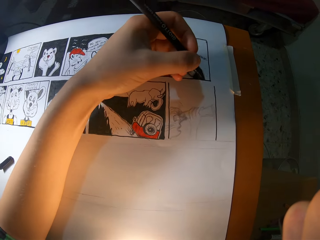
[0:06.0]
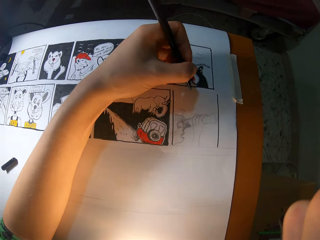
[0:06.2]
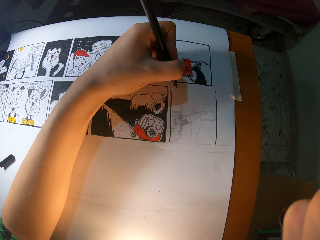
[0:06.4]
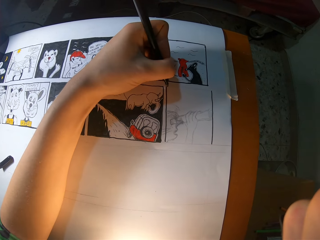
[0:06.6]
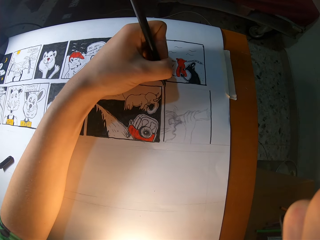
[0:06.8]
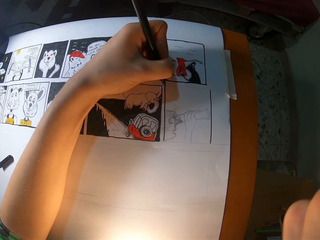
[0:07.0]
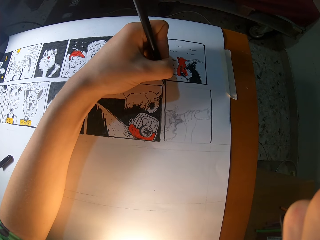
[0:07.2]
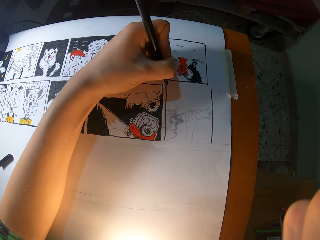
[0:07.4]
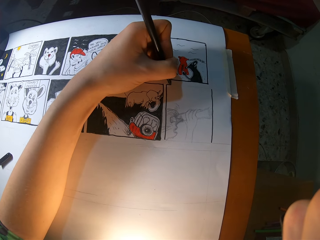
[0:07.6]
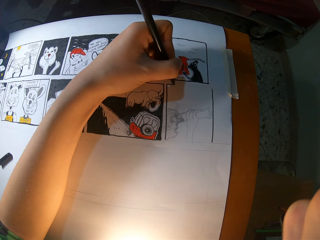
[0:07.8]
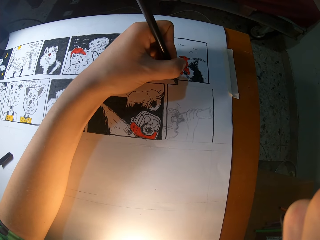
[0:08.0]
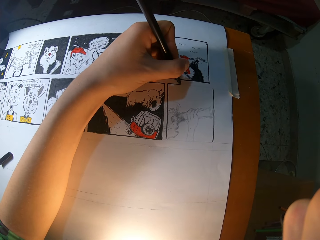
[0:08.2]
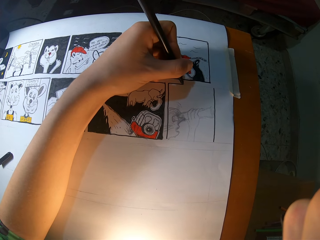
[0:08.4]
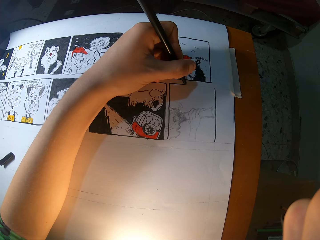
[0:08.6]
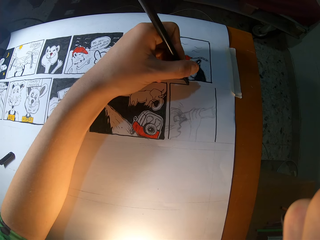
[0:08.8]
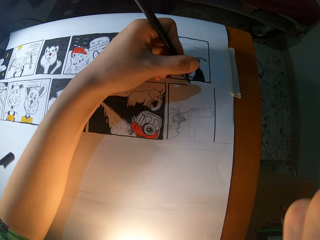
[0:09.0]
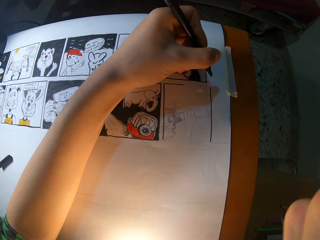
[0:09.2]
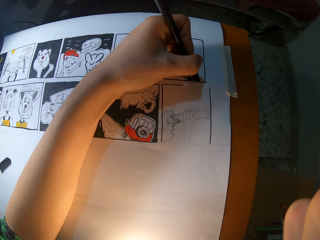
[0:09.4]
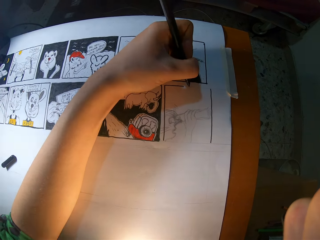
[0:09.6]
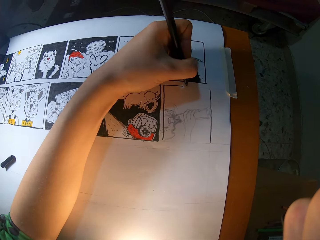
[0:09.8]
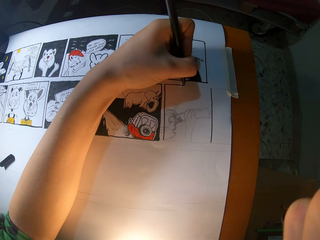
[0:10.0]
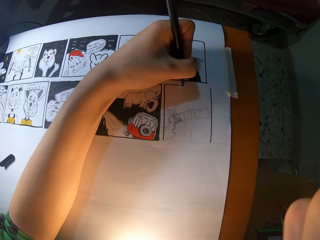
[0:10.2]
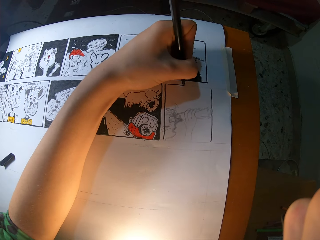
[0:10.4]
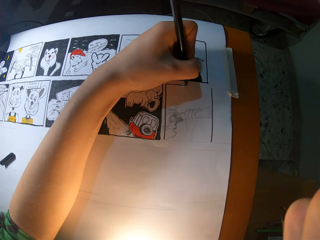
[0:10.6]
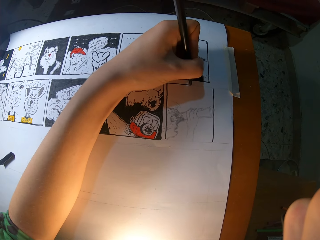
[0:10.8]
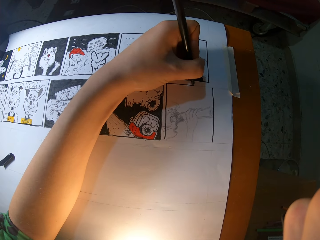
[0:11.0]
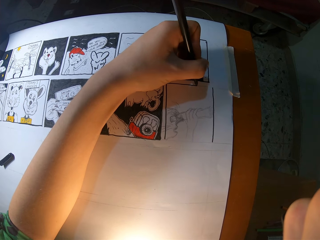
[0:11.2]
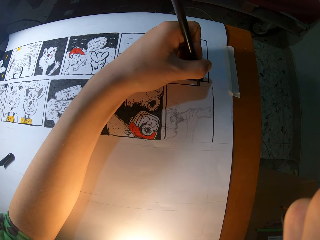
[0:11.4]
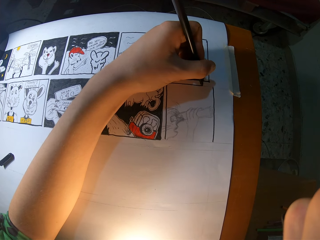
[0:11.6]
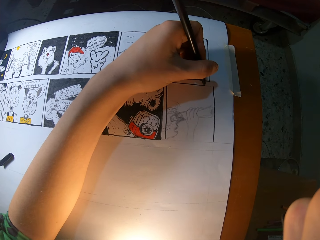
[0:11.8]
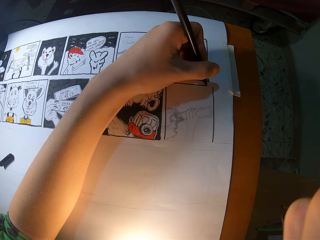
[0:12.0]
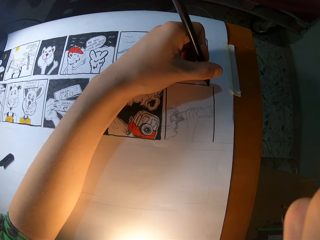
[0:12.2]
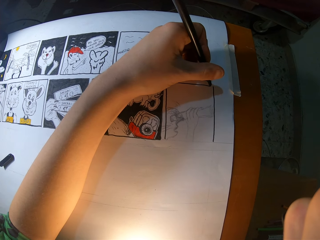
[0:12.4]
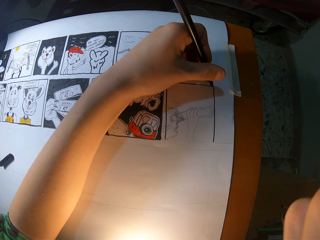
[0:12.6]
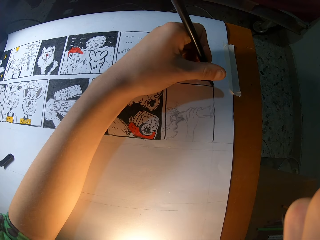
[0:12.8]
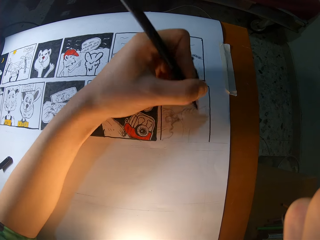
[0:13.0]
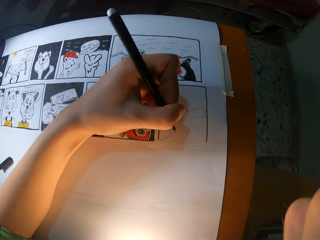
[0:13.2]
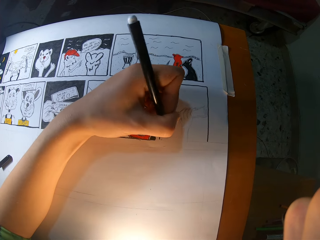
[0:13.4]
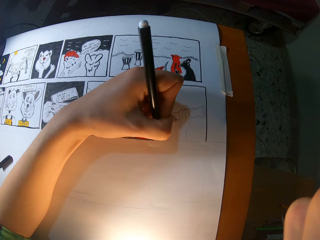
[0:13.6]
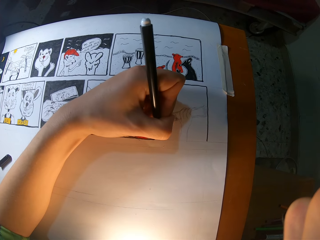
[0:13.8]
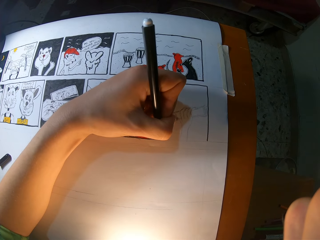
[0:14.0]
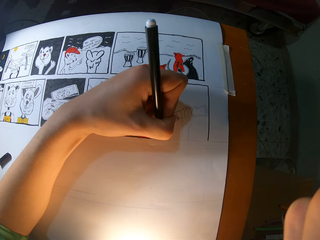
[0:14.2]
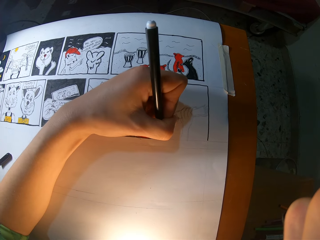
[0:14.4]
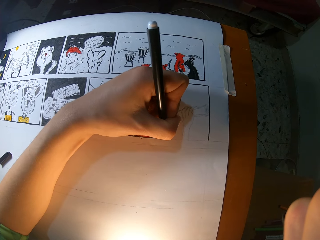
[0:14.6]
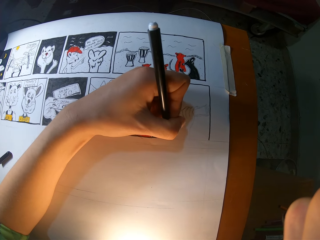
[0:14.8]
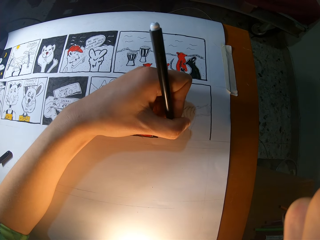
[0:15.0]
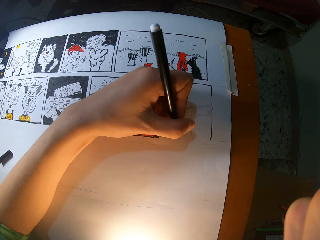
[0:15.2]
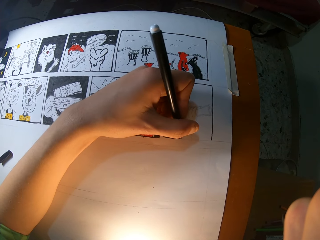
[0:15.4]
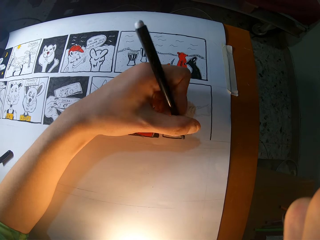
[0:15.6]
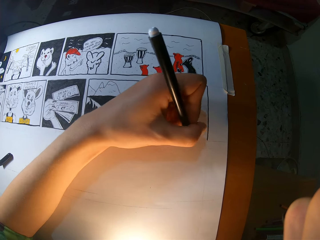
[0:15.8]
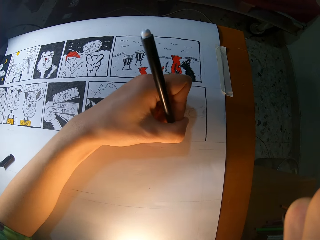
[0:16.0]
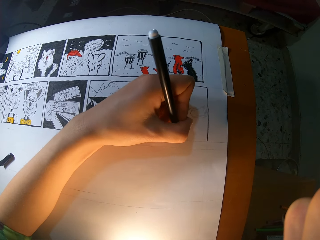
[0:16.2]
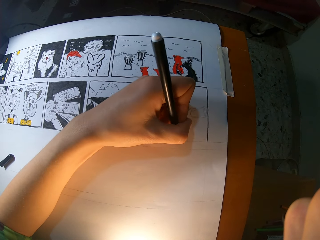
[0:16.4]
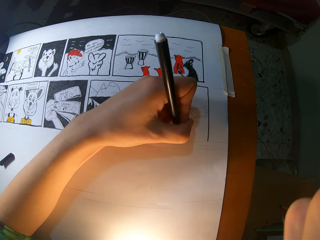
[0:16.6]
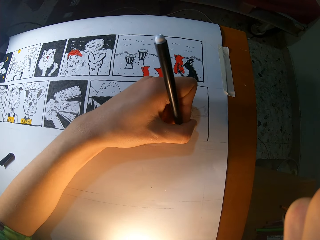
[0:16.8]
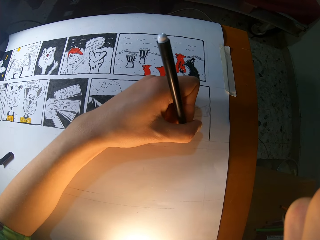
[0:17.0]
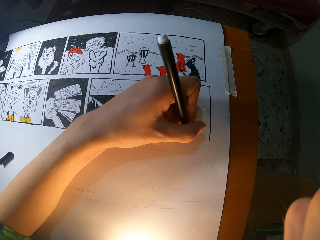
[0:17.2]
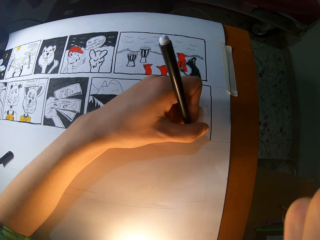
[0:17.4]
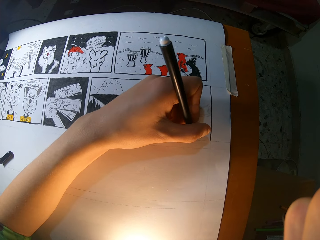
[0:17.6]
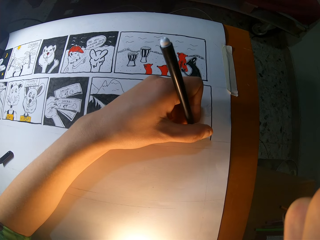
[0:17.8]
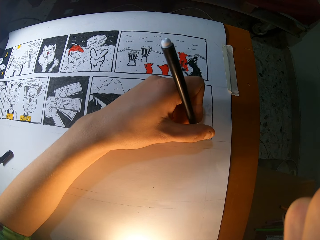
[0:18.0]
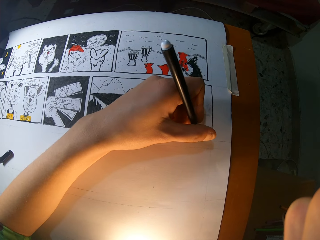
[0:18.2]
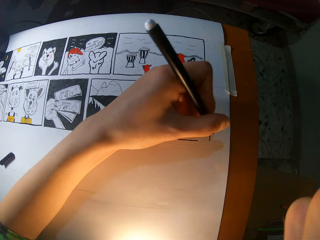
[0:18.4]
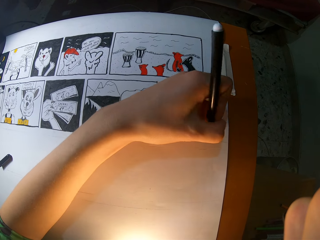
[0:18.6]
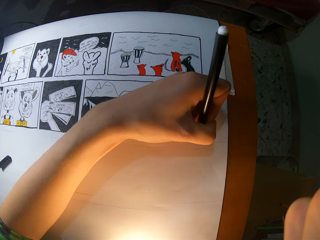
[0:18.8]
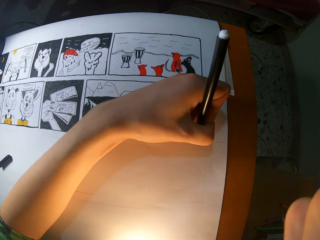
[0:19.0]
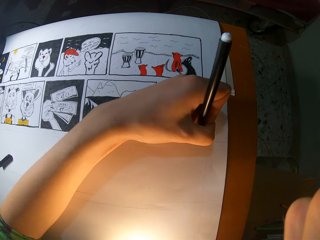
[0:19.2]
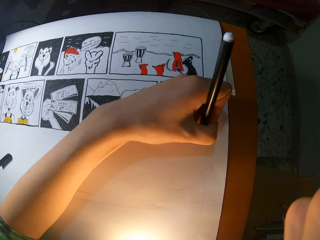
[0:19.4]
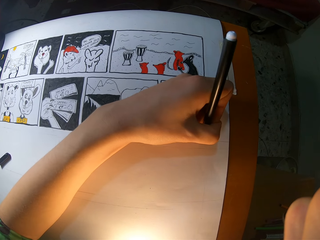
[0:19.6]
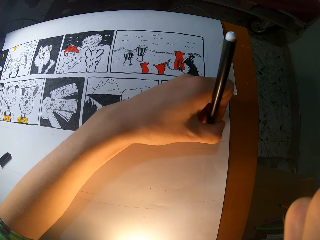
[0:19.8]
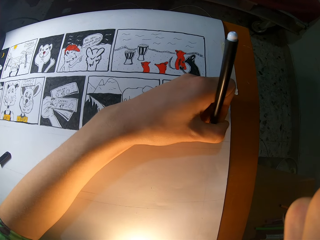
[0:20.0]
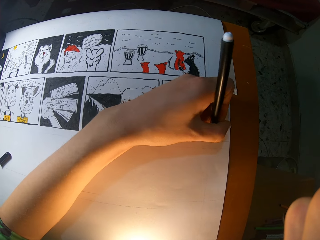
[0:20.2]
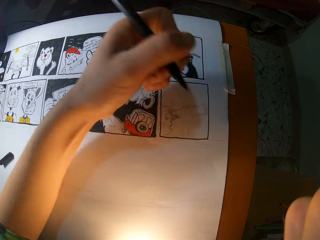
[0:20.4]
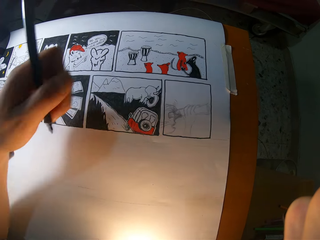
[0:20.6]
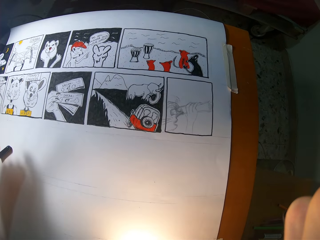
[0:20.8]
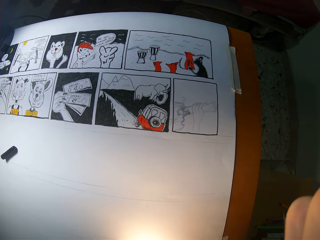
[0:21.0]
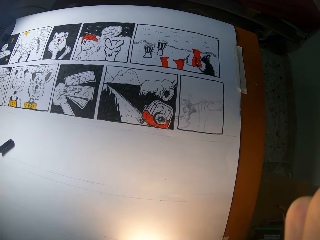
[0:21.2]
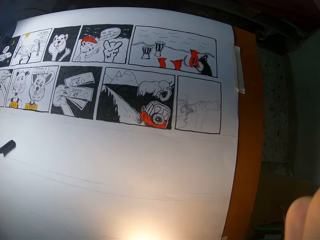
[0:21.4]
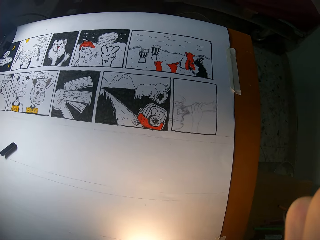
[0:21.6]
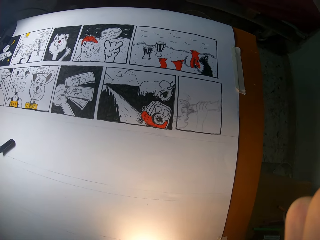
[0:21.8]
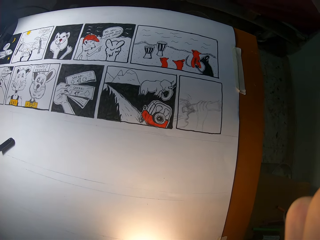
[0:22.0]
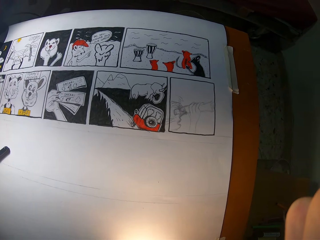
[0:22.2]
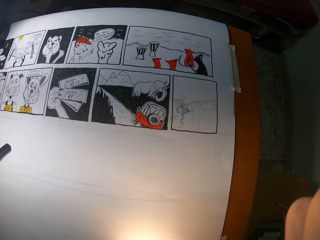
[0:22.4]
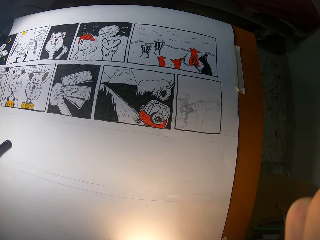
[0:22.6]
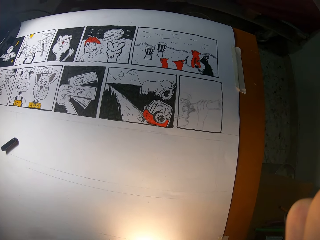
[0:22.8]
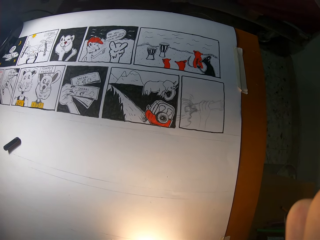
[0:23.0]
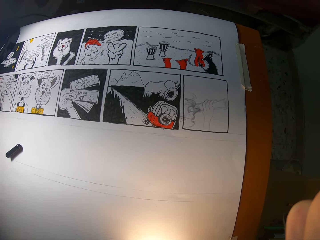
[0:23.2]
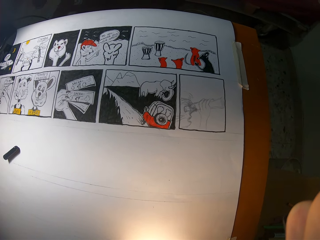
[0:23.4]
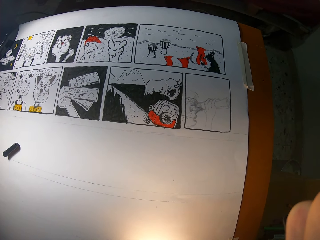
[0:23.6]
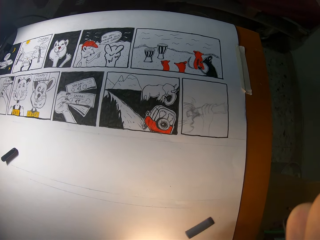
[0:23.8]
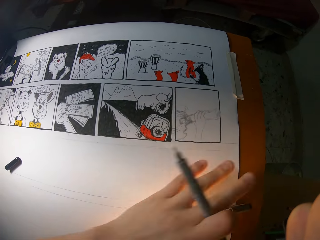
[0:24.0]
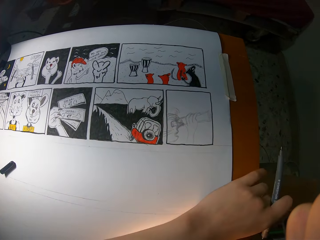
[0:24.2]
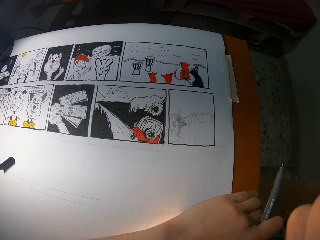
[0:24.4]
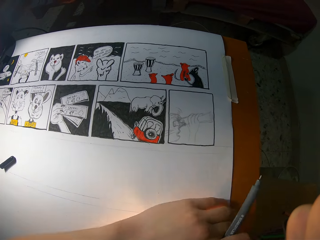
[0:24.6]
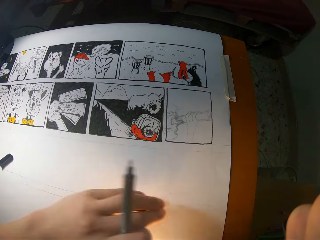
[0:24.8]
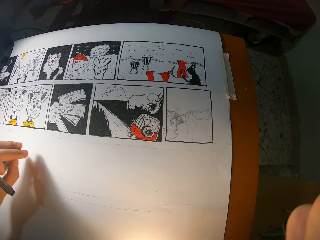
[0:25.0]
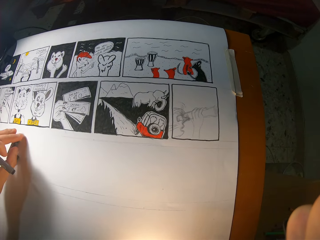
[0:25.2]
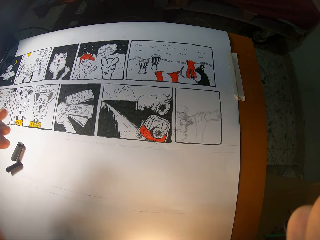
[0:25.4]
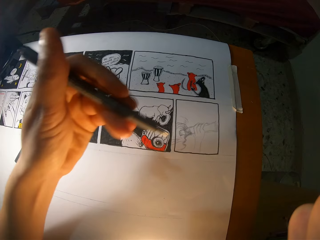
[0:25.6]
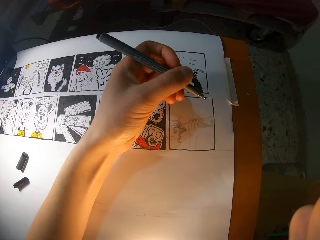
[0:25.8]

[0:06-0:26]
The camera wearer draws the book with a marker pen repeatedly. He looks at the drawing. He picks a pencil cover from the table with his left hand and drops the pencil cover on the table.

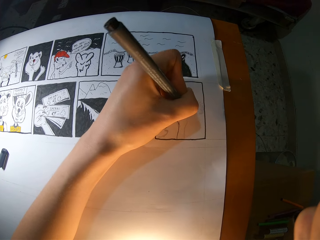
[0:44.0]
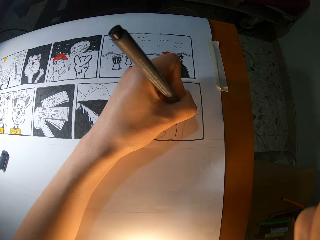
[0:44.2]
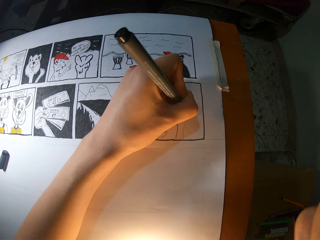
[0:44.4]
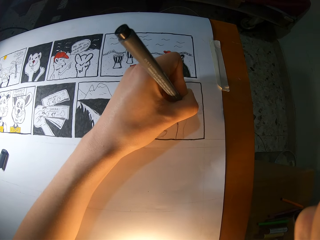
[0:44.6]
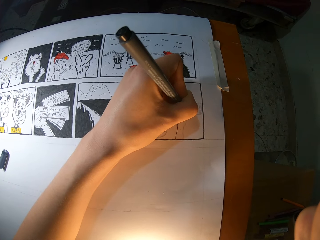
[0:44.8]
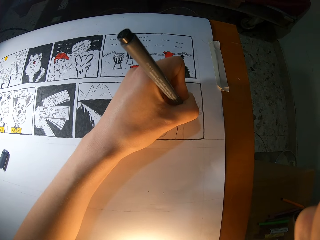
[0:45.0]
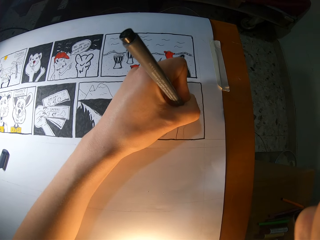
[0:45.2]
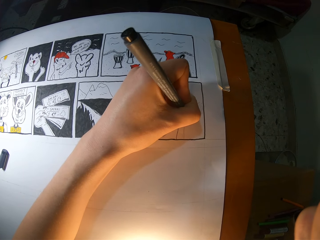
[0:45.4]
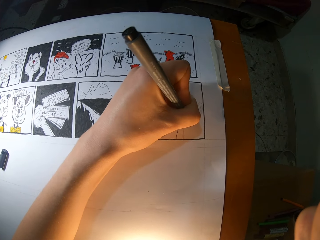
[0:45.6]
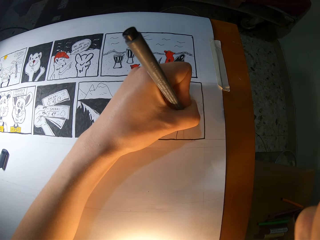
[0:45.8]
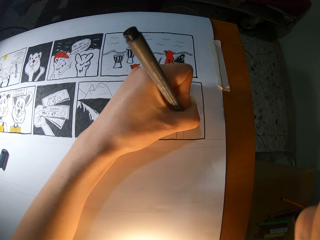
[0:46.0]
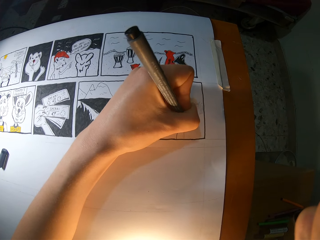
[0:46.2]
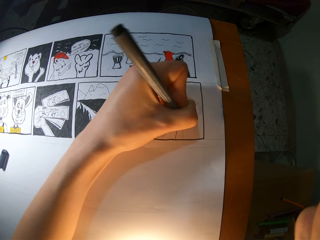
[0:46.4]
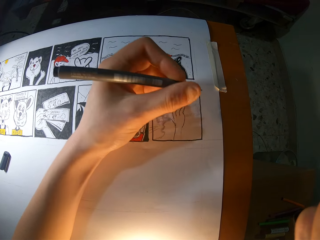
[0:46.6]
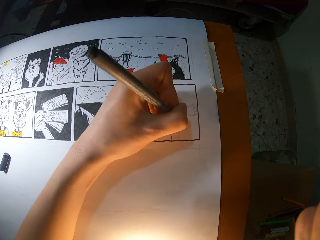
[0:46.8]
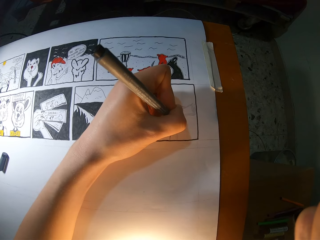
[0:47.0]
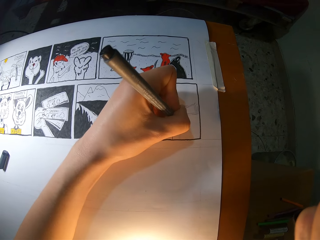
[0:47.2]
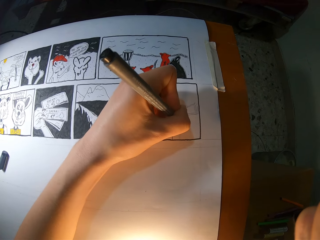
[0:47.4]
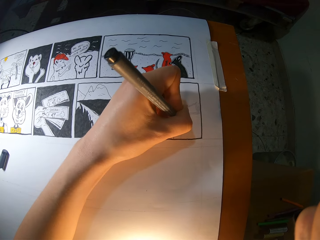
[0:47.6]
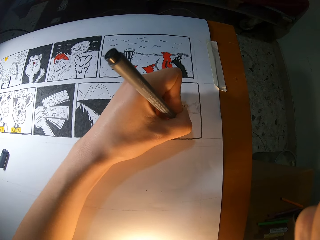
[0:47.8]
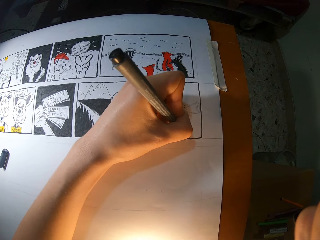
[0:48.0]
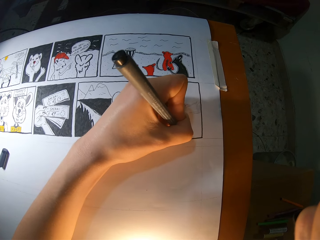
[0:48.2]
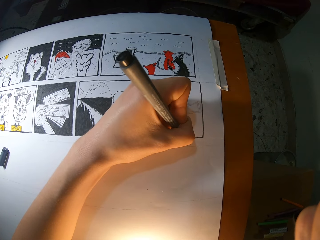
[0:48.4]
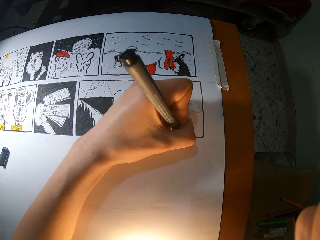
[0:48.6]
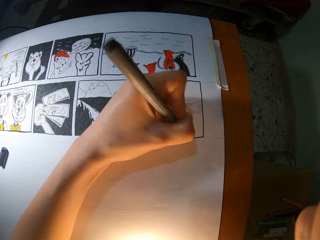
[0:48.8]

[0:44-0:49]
The camera wearer draws the book with a marker pen.
